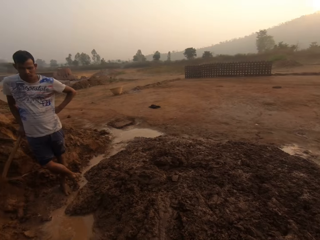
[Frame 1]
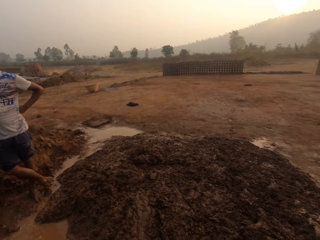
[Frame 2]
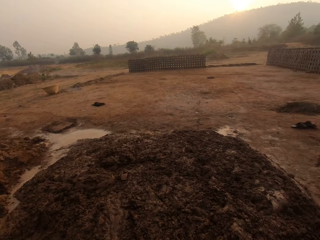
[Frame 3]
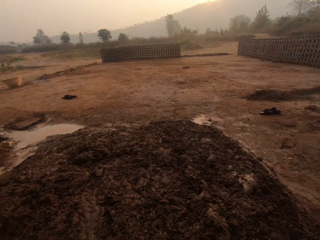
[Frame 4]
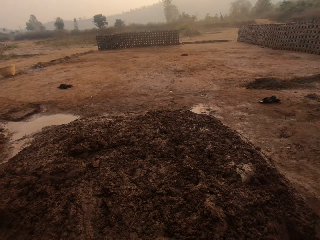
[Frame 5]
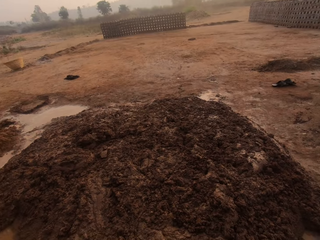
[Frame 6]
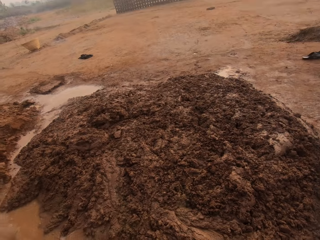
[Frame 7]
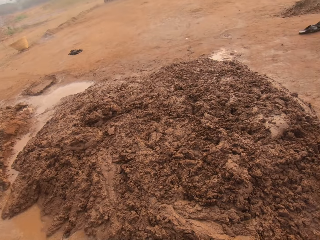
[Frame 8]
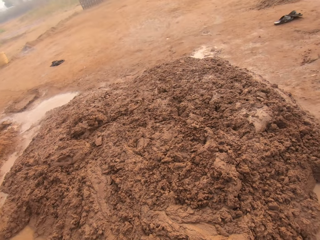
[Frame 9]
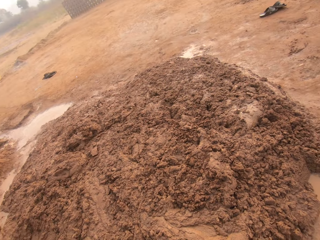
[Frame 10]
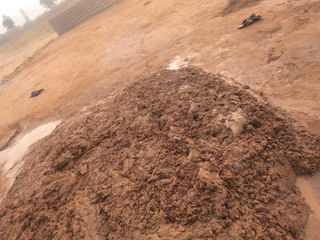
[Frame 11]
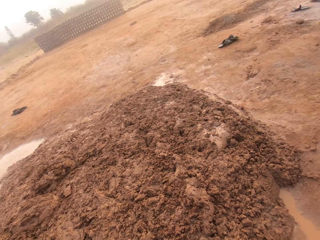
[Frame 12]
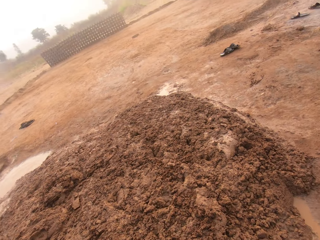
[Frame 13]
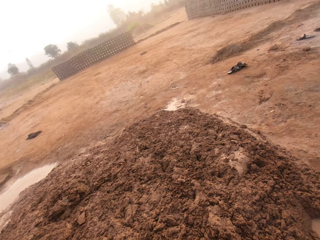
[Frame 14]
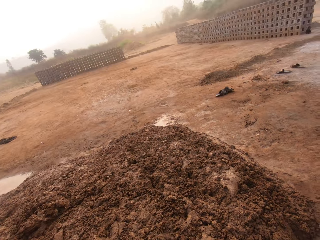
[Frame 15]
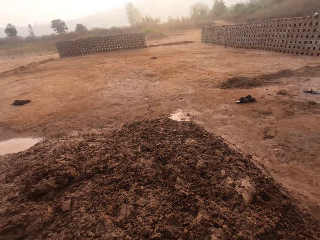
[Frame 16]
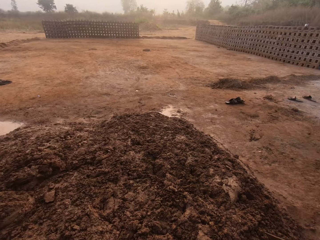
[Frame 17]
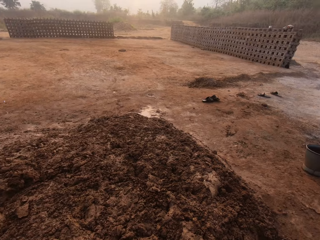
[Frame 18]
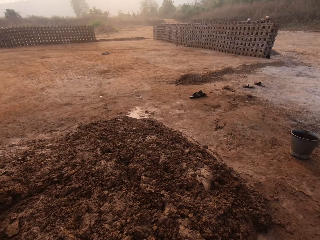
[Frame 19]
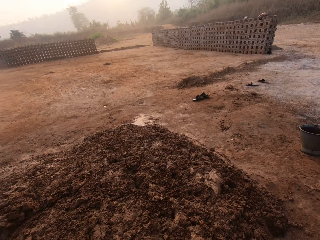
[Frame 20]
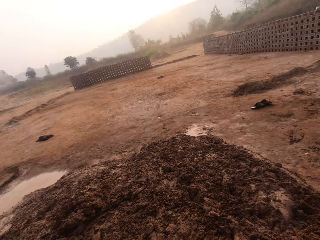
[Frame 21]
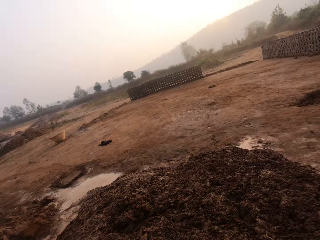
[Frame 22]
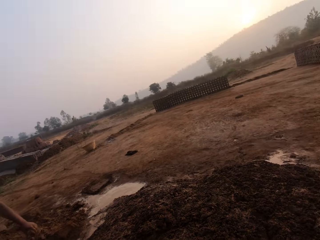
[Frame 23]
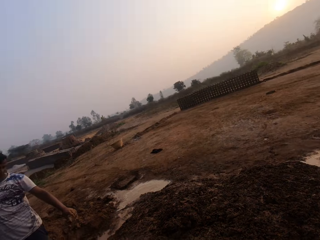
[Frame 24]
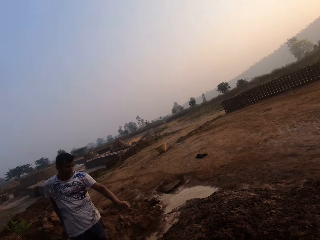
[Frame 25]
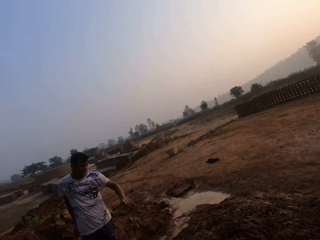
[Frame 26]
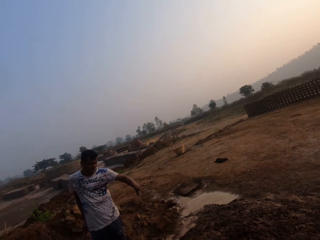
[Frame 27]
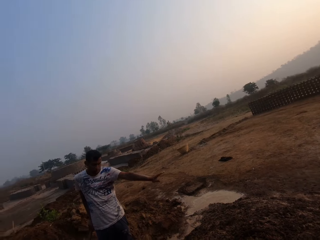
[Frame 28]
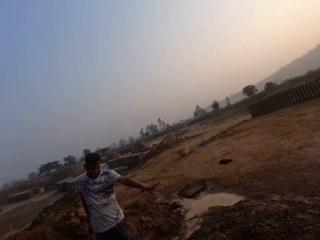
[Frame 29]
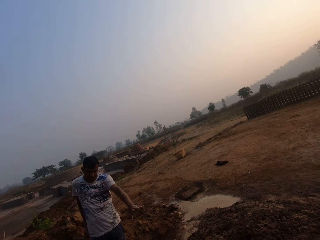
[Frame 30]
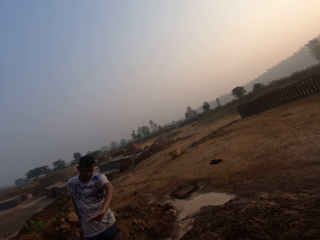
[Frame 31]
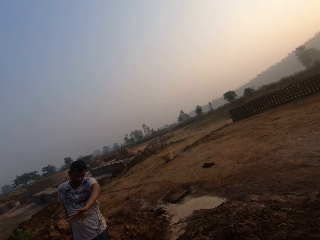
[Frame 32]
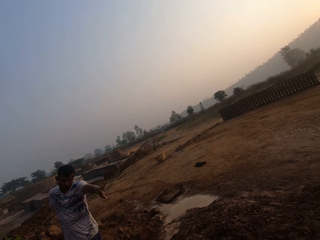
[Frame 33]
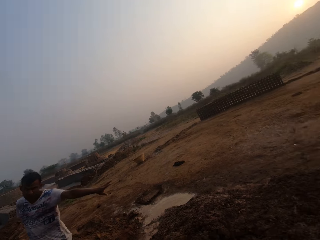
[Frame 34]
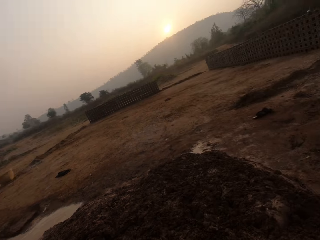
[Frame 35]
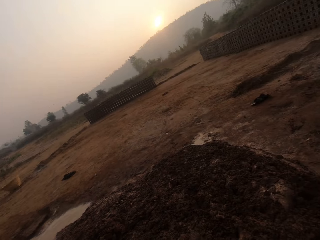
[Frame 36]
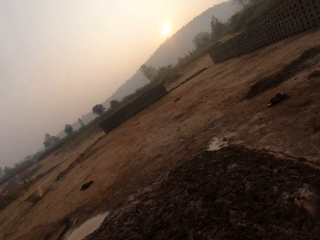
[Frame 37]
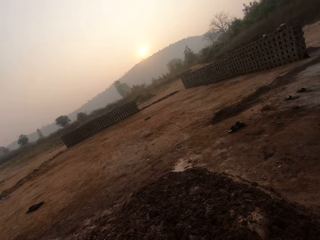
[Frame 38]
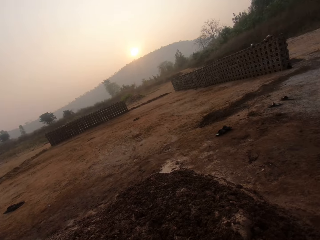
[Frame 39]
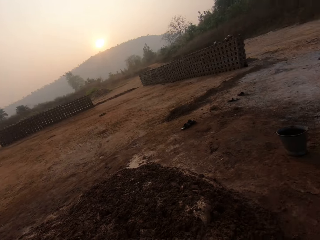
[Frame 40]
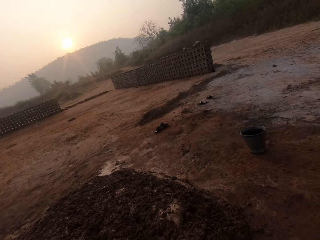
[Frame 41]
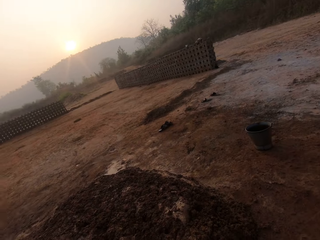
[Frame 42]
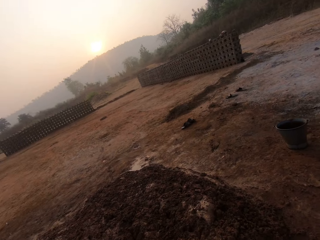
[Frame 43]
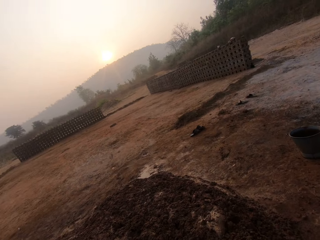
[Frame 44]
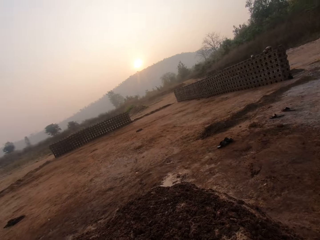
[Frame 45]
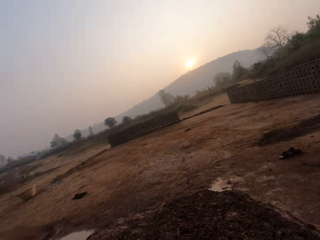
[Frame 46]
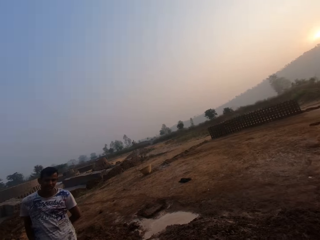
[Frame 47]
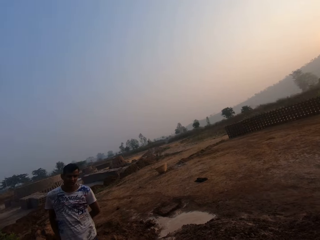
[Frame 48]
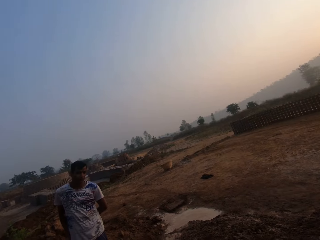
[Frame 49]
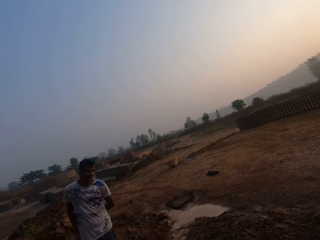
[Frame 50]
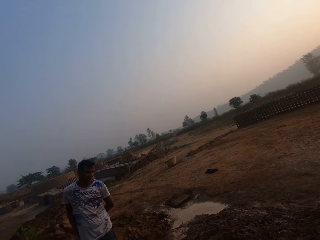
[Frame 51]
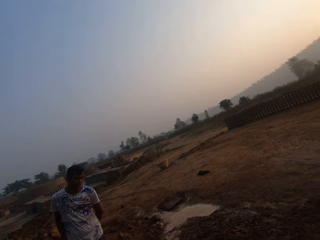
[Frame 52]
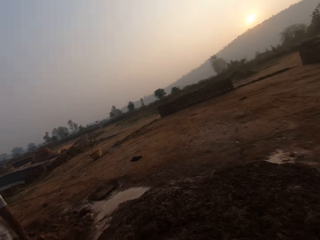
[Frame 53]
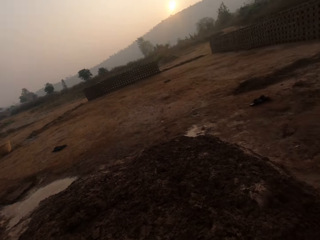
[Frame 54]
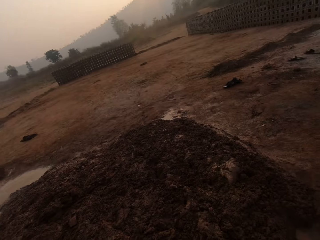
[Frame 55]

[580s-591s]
The man points at the ground with his left hand.

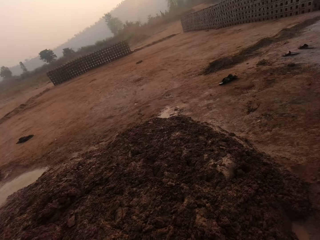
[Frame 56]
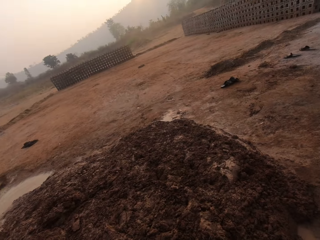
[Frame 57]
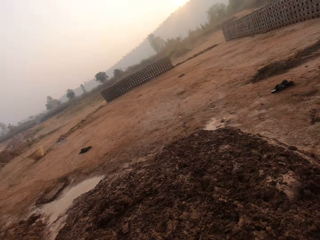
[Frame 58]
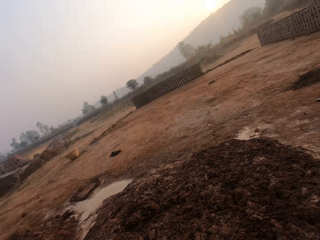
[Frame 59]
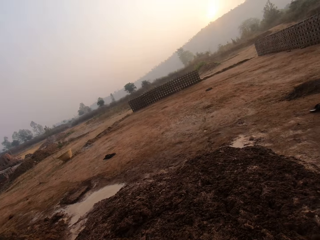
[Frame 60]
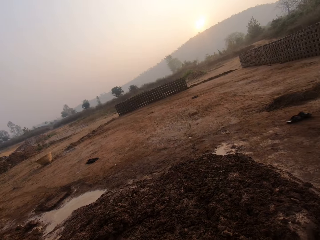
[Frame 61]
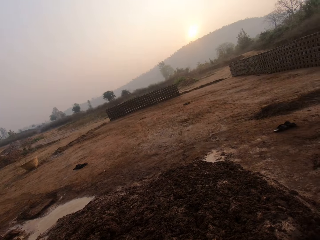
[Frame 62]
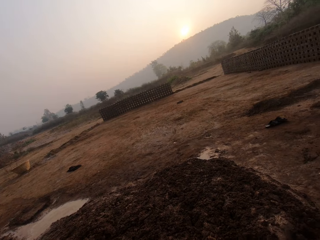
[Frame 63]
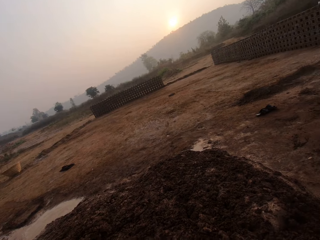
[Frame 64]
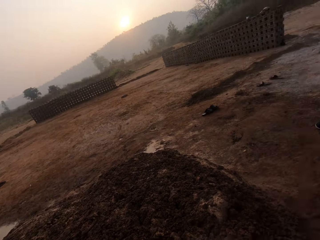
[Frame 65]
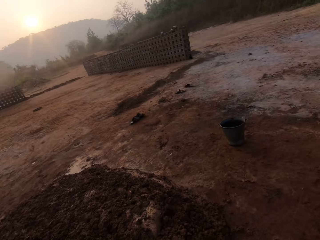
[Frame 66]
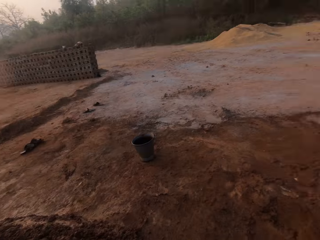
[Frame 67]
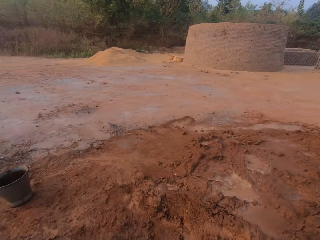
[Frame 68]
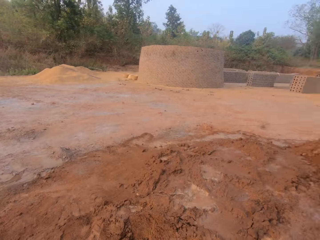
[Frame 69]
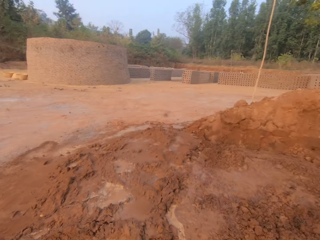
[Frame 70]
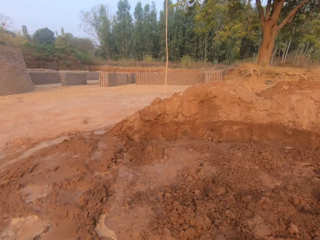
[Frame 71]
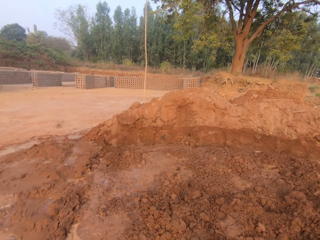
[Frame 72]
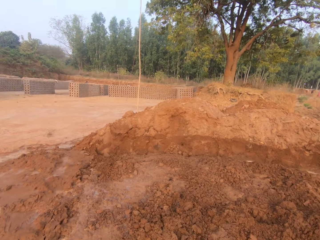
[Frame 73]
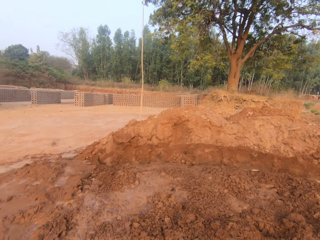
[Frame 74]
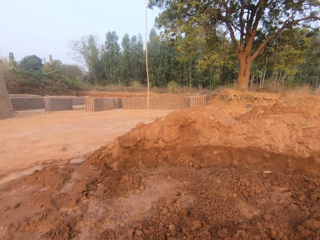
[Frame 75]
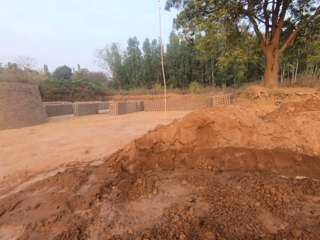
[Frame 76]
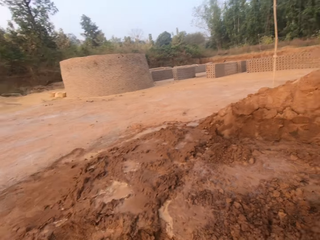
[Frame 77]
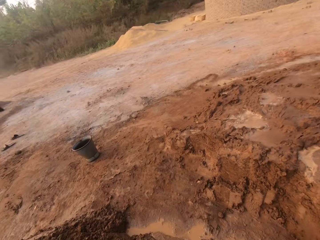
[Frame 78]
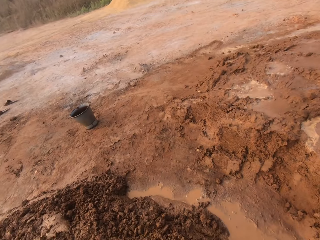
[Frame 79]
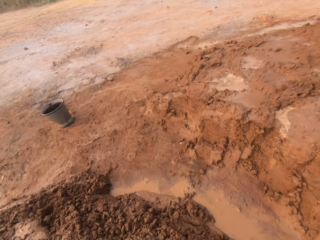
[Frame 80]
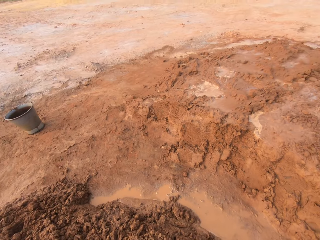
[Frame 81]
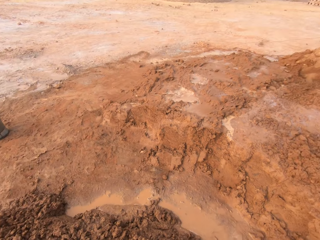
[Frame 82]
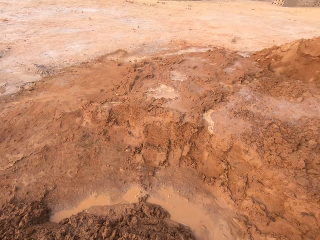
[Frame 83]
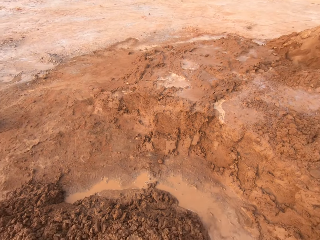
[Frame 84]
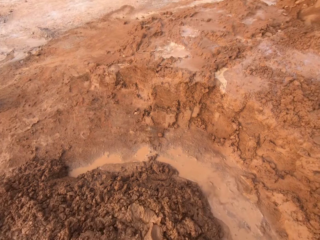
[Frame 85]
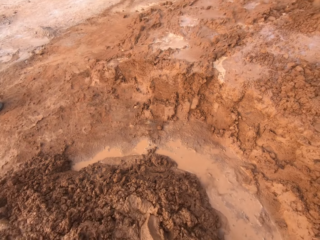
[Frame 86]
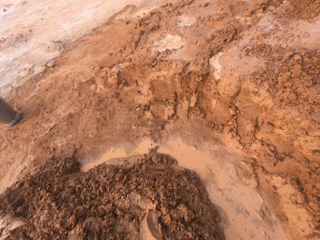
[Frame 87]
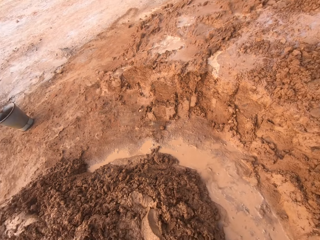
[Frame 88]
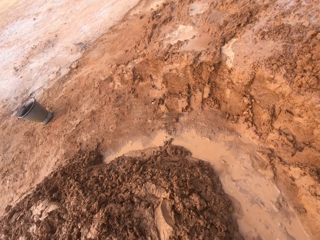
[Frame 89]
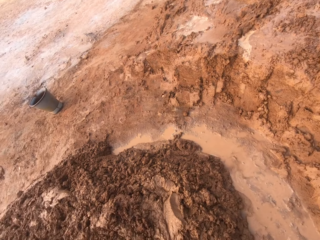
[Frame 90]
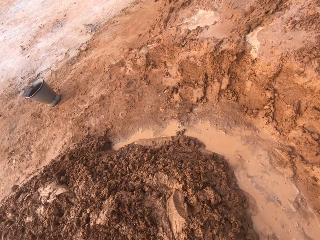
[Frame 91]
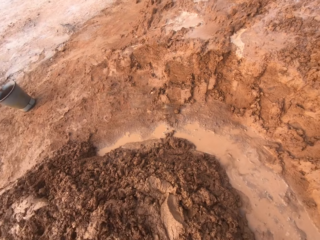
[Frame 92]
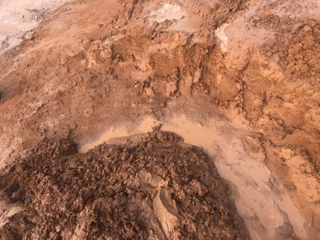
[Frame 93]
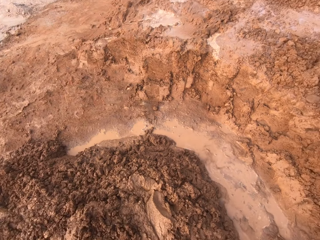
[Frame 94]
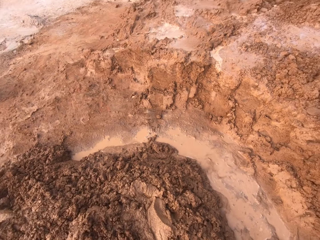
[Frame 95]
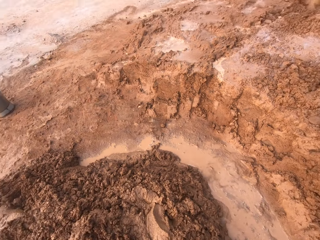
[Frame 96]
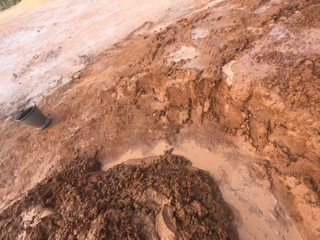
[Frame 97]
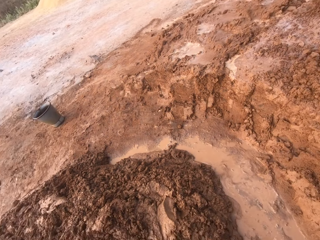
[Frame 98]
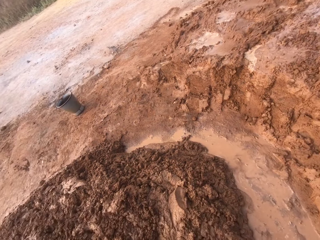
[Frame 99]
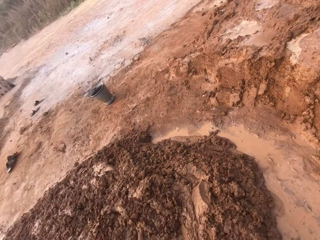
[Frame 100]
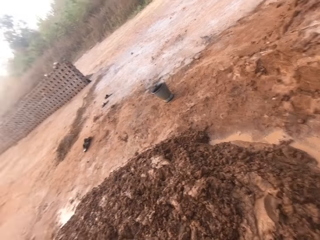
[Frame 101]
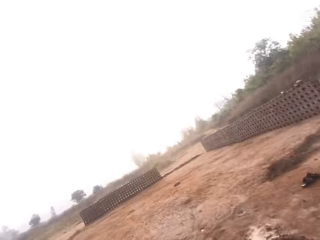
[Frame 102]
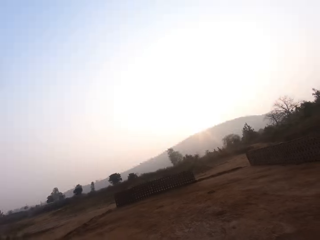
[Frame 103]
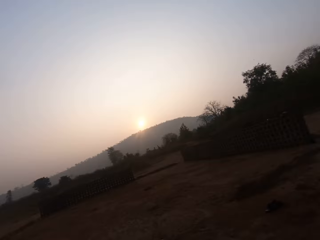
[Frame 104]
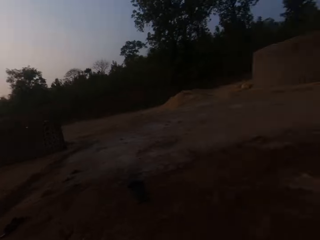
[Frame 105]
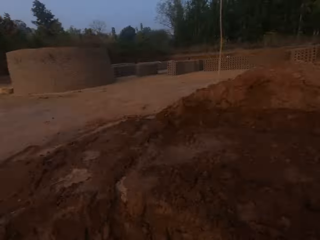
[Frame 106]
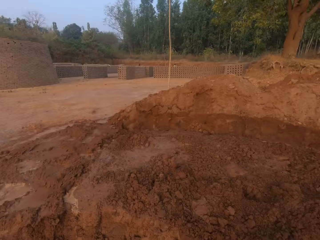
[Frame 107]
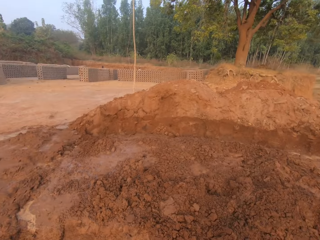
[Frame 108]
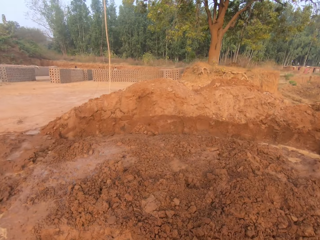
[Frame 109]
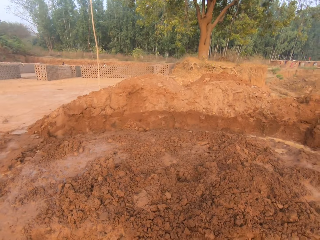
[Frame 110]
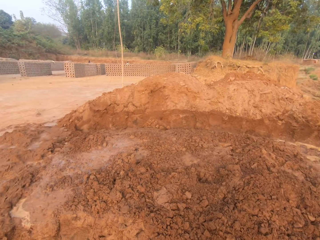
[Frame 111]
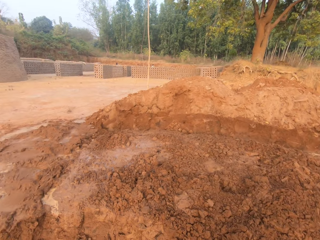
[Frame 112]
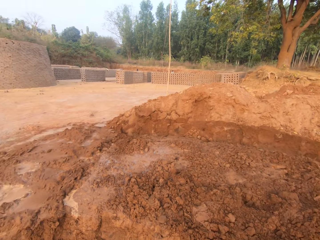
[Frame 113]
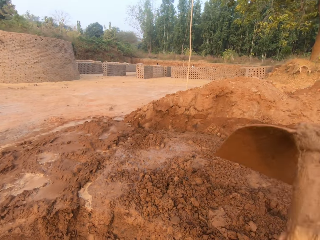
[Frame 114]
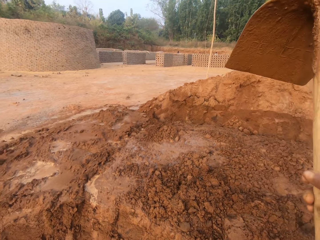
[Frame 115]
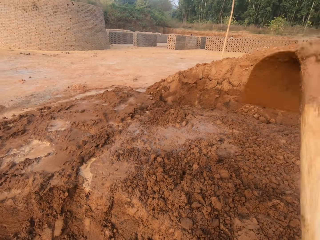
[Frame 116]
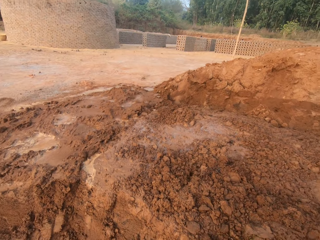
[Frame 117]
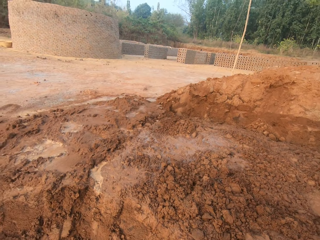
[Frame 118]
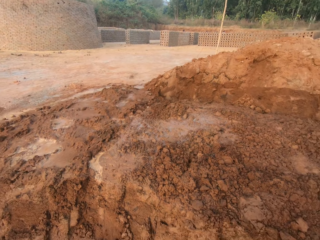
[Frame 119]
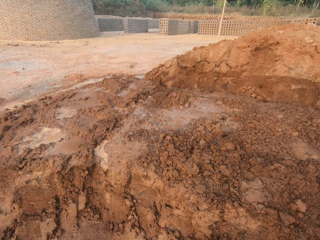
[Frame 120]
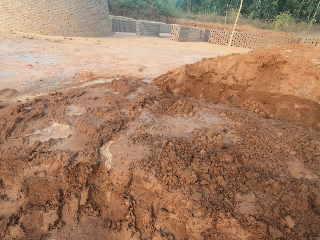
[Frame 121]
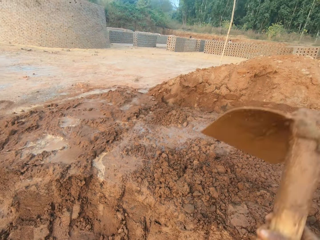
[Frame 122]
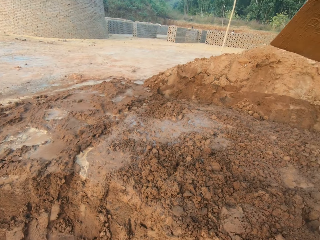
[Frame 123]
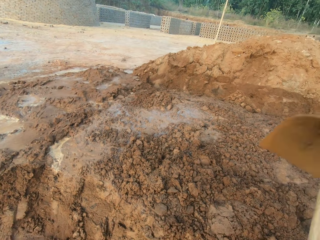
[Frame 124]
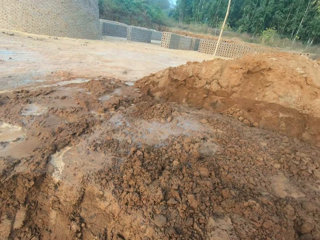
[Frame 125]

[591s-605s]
The camera wearer looks around. They dig the ground with a hoe in both hands.
